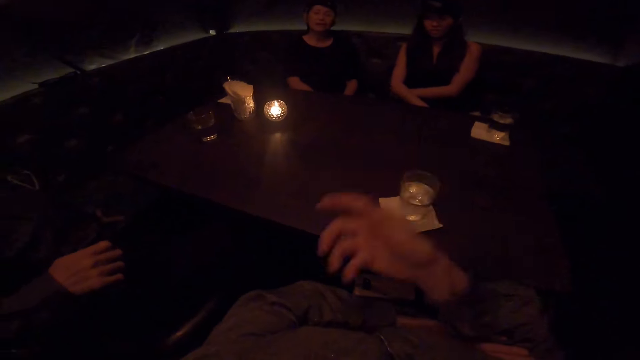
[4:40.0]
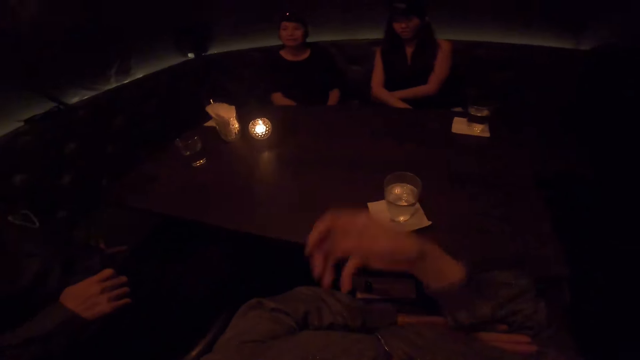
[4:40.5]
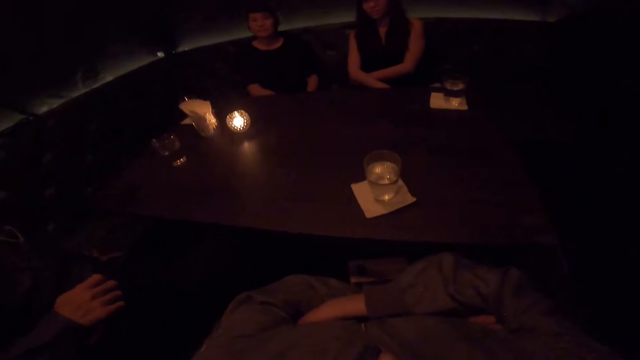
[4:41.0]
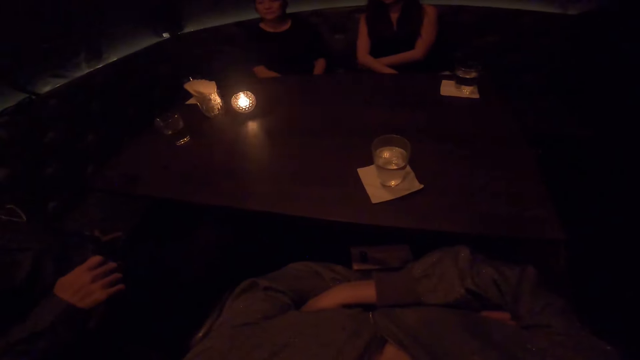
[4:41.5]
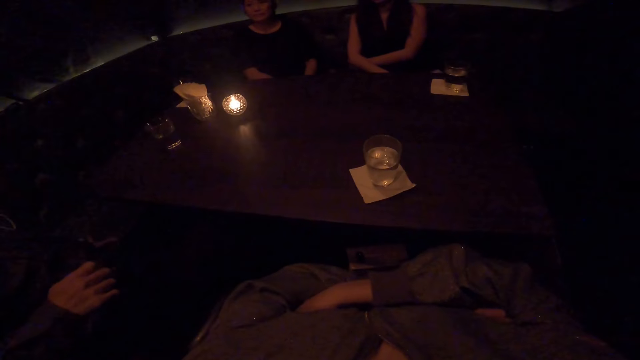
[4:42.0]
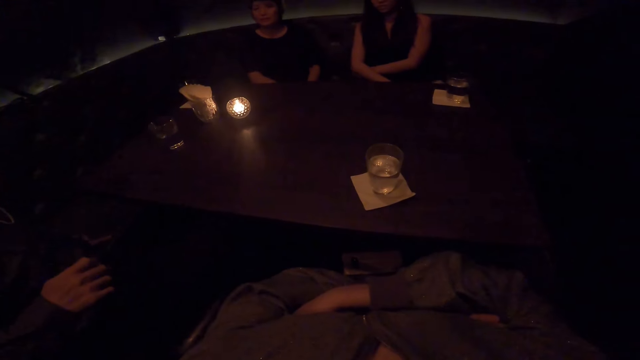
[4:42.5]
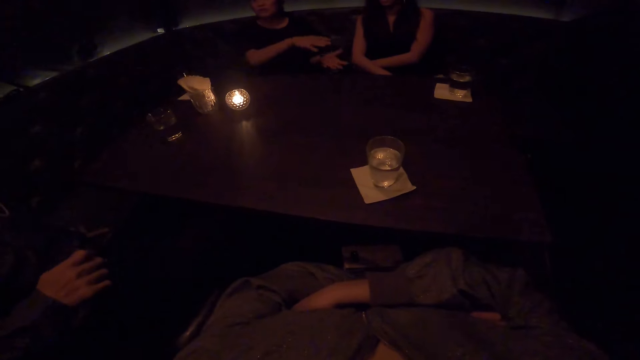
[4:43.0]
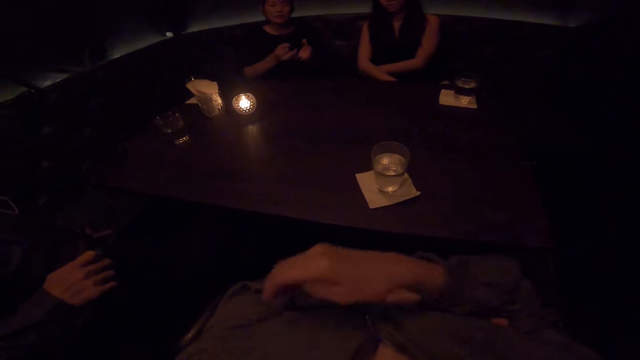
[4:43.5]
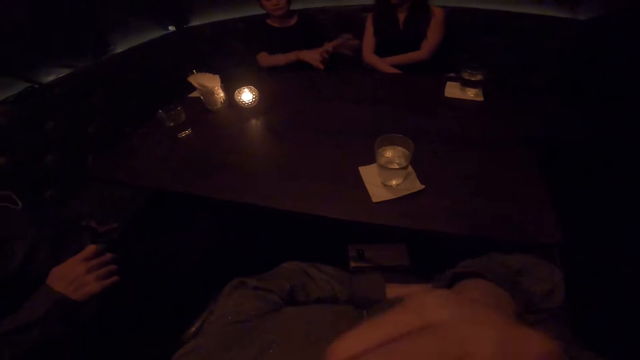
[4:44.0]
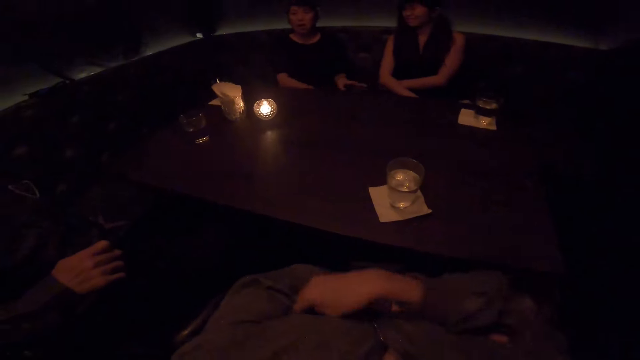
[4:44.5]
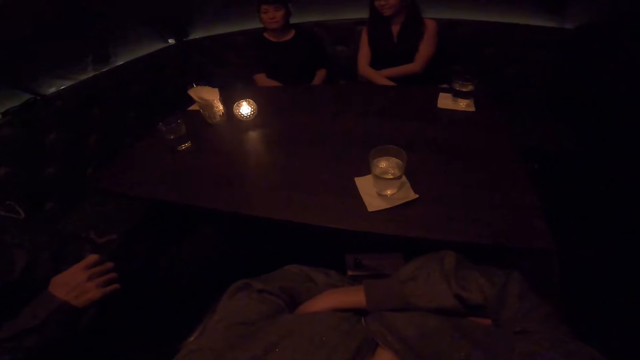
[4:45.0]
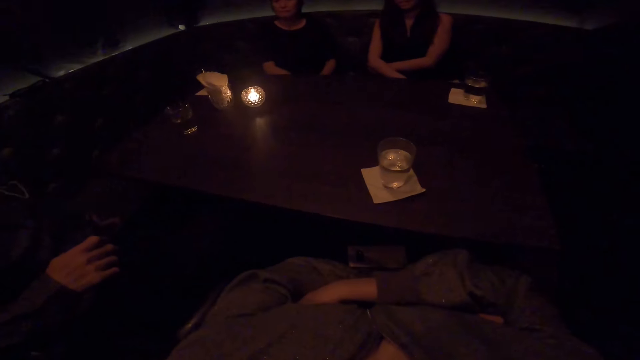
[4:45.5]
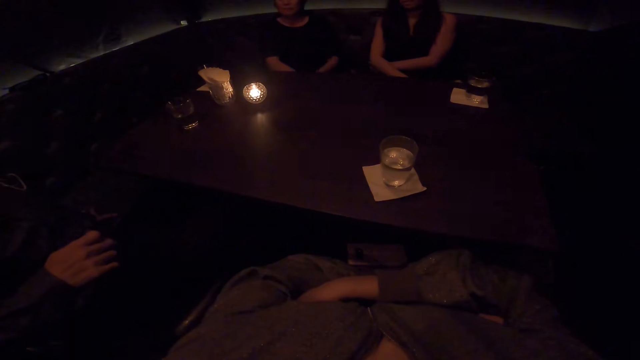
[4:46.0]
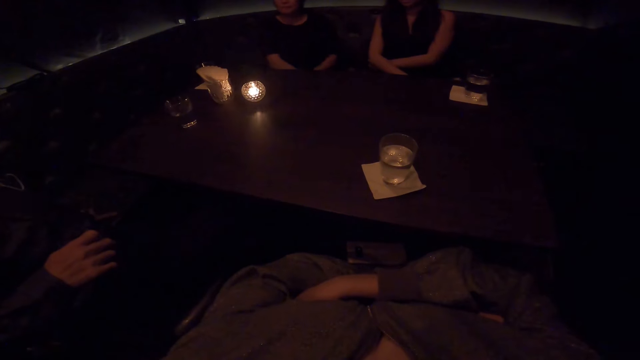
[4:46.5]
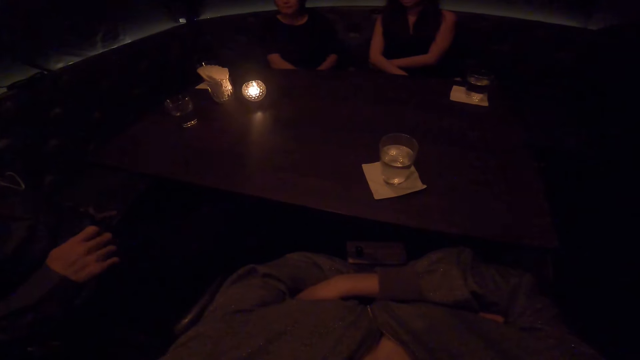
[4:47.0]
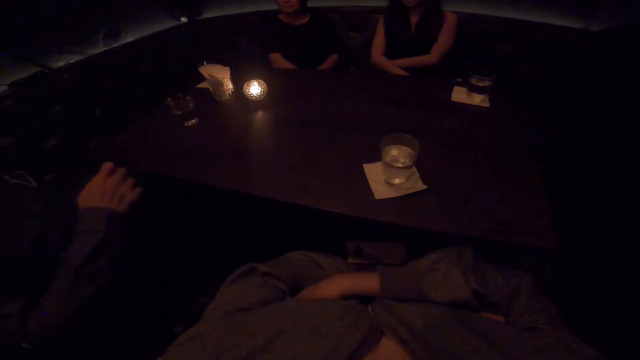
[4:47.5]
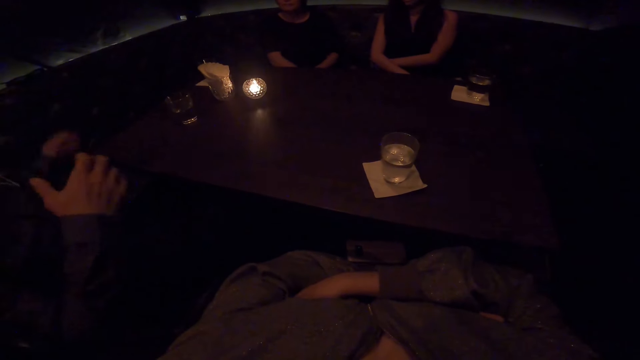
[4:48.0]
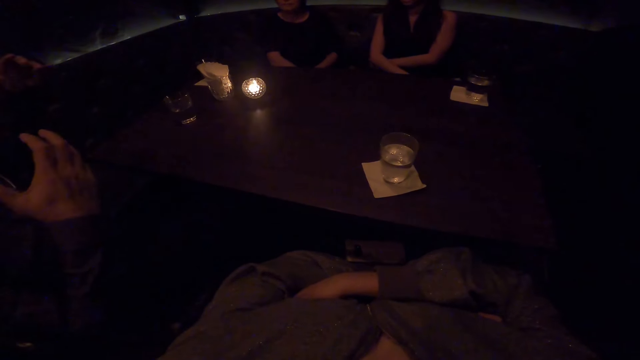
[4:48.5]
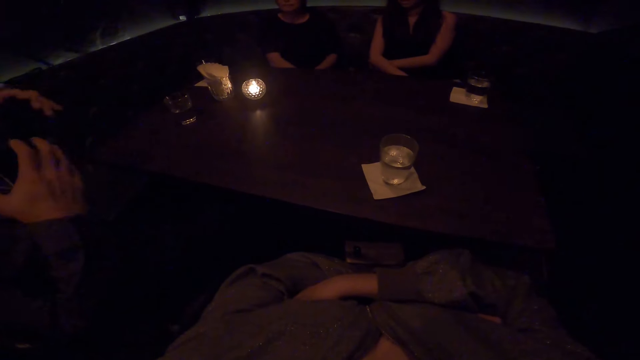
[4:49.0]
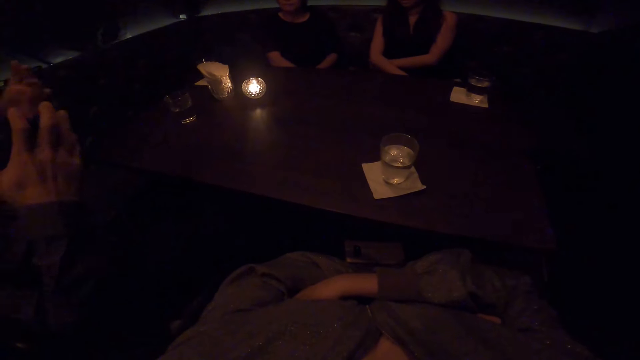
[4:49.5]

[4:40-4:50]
A woman talks to the camera wearer and a man.

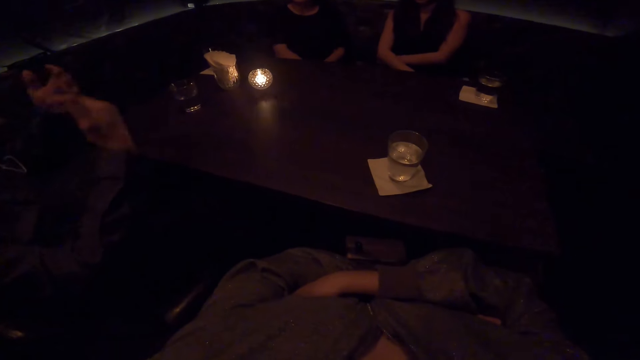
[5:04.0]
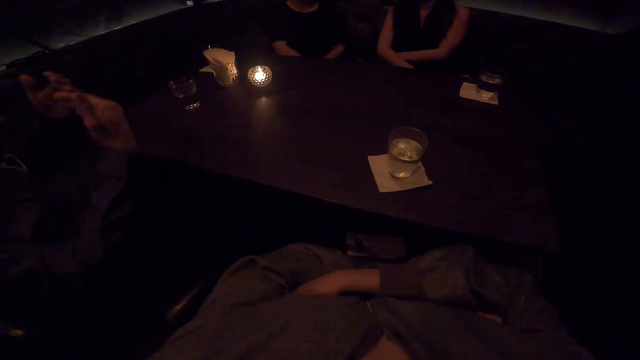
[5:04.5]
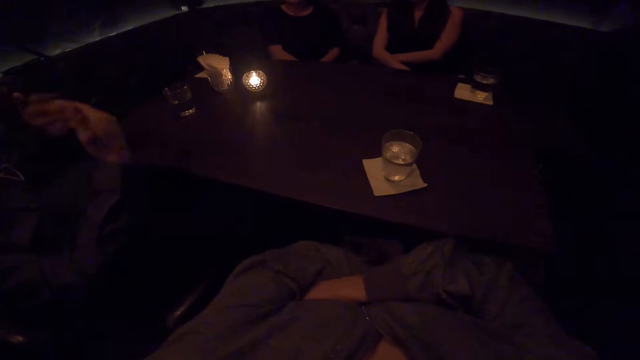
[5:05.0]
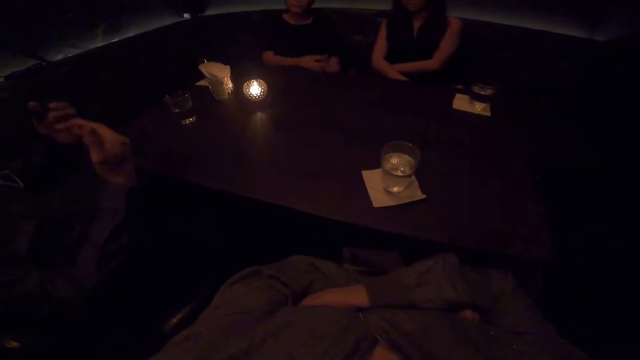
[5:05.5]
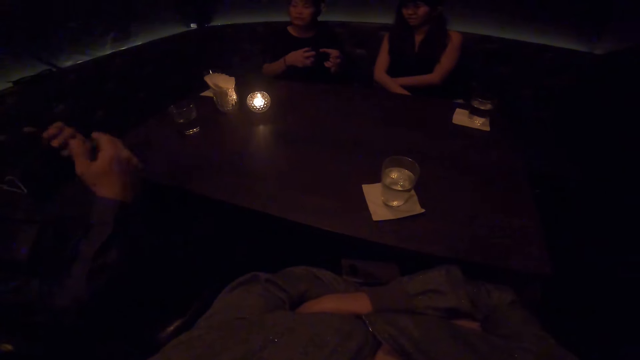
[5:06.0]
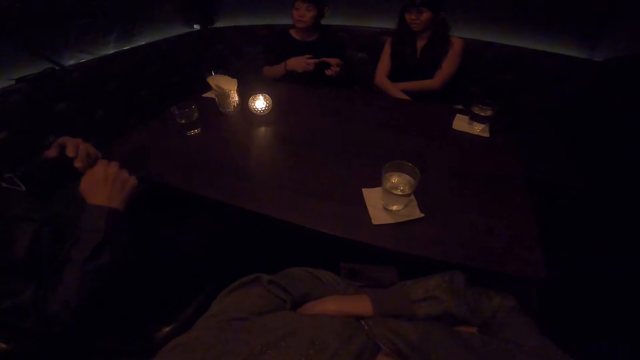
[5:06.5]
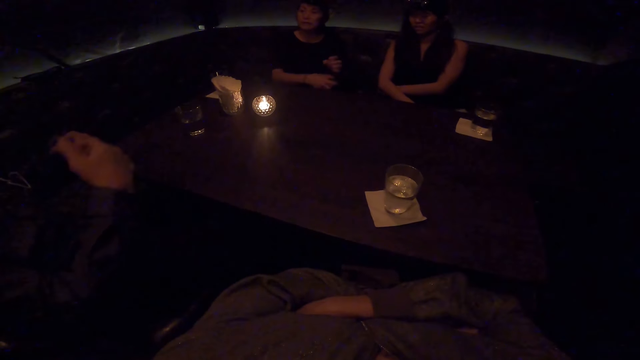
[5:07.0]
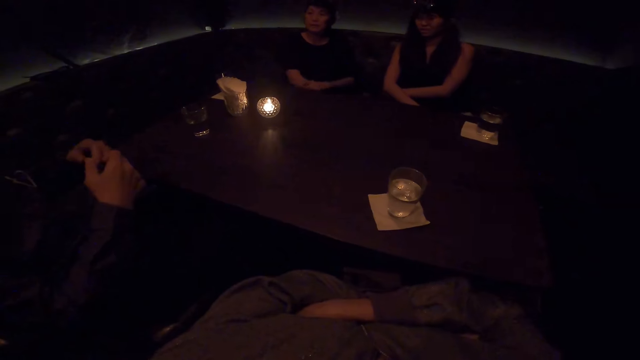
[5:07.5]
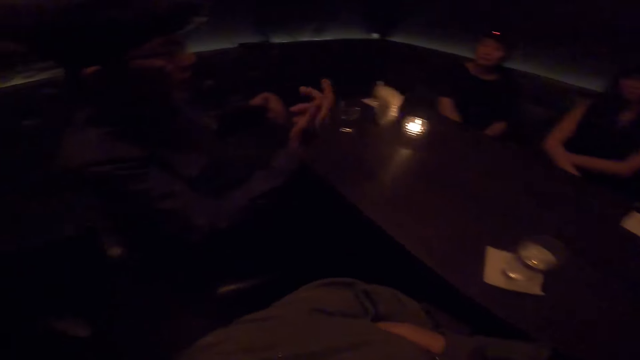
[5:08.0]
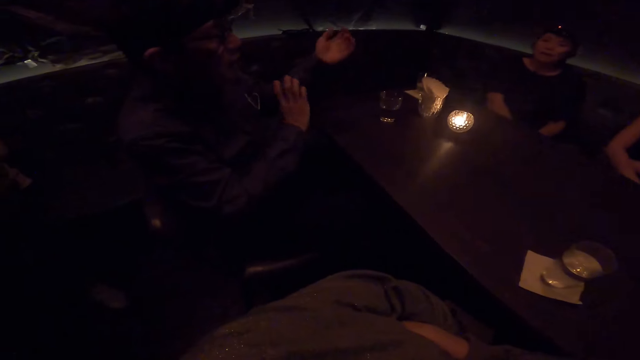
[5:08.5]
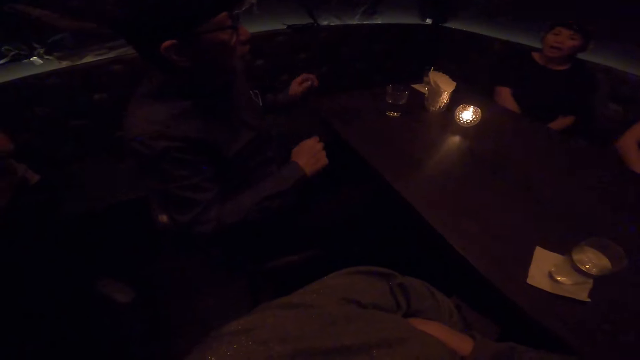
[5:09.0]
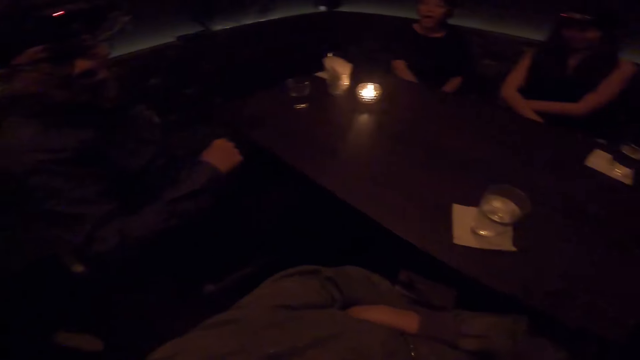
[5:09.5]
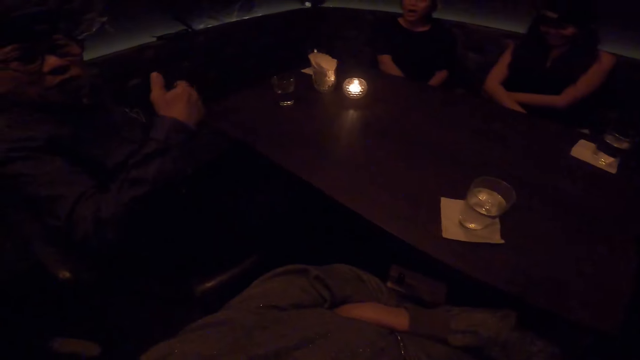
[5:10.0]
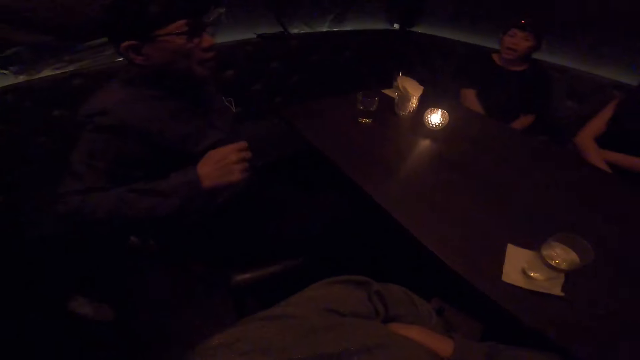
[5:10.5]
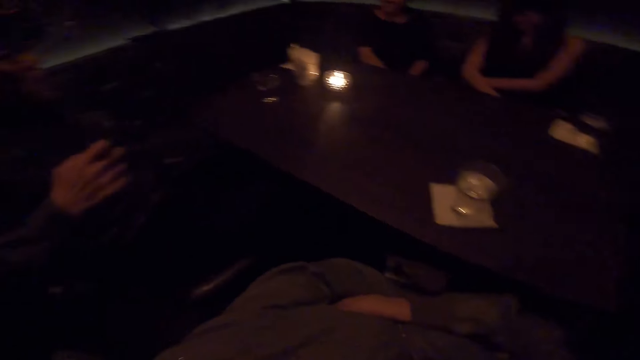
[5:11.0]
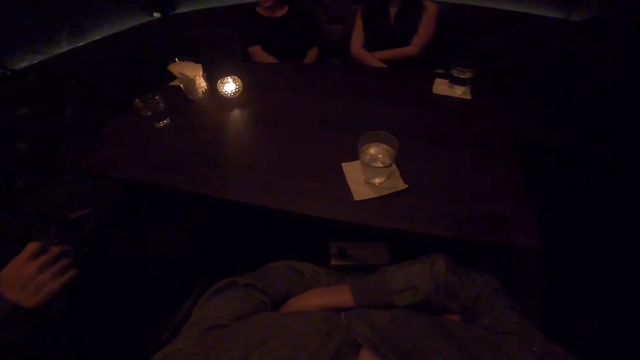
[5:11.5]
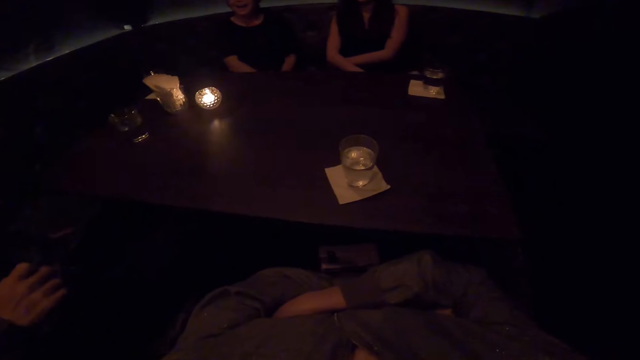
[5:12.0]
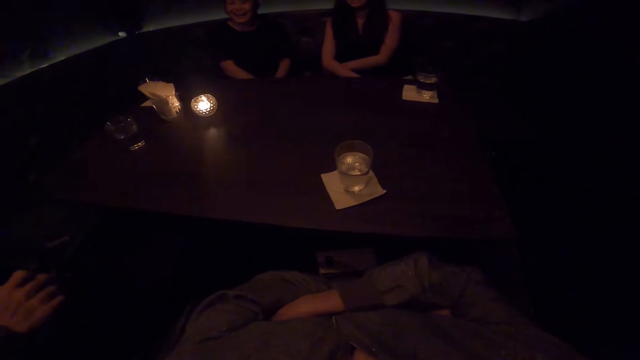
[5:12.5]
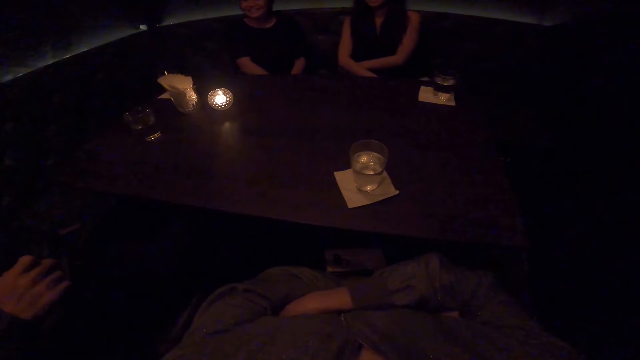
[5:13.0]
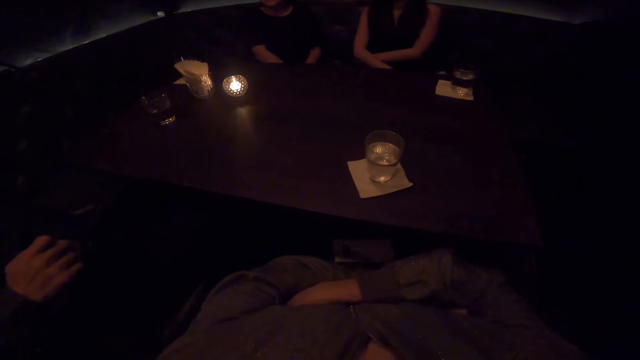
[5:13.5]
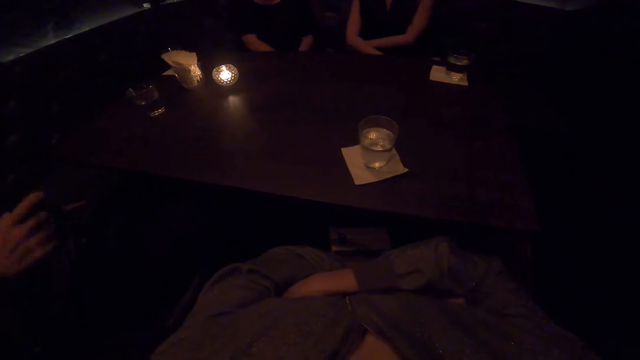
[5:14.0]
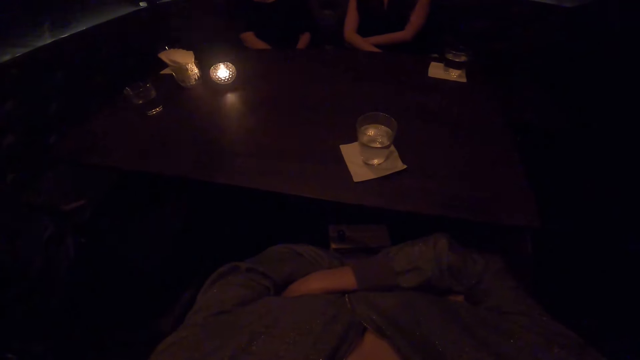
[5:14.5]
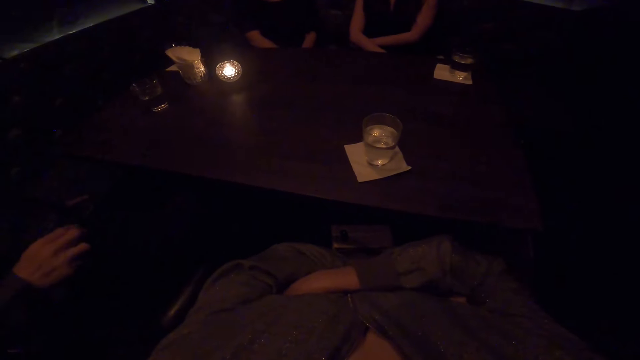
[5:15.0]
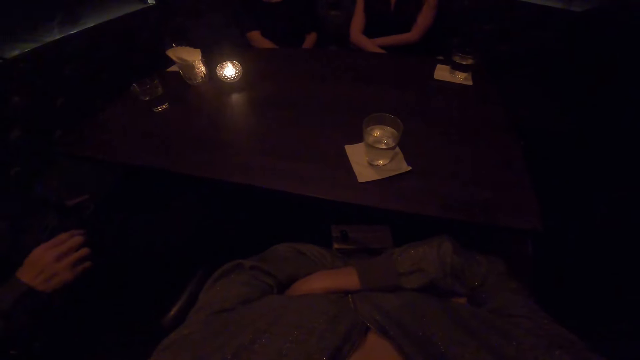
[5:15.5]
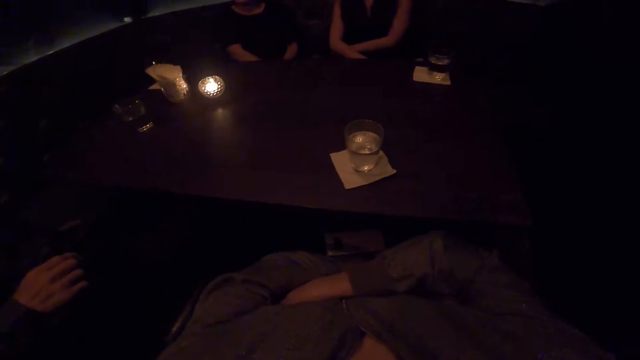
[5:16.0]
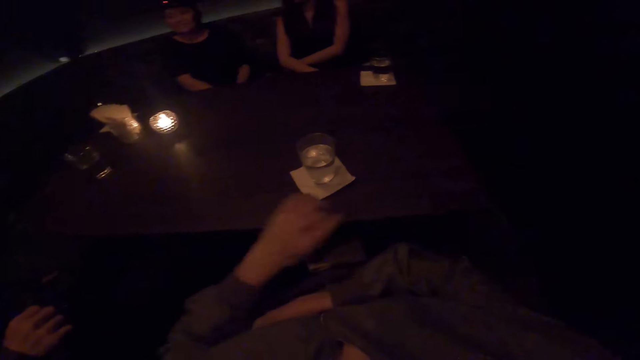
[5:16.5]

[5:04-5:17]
A person talks to another person. The other person talks to the first person. The camera wearer looks at the other person. The other person talks to the first person.
